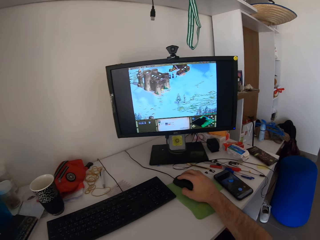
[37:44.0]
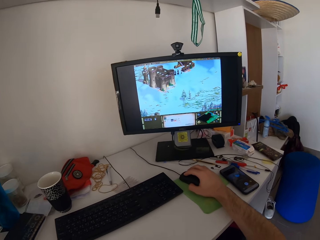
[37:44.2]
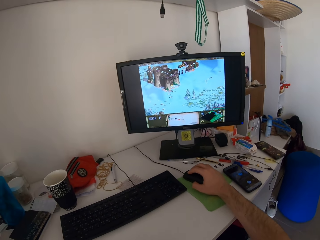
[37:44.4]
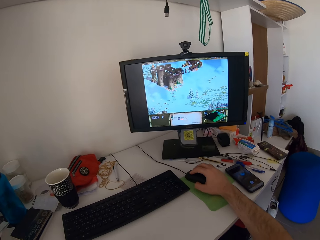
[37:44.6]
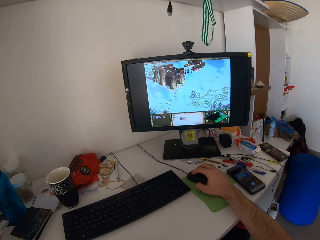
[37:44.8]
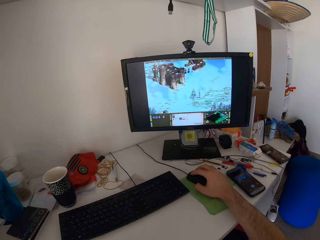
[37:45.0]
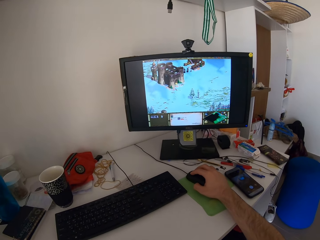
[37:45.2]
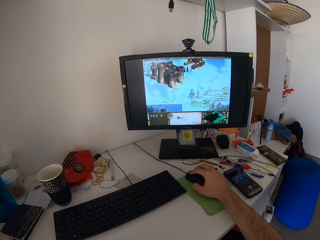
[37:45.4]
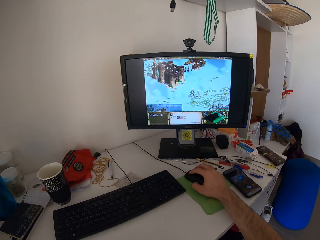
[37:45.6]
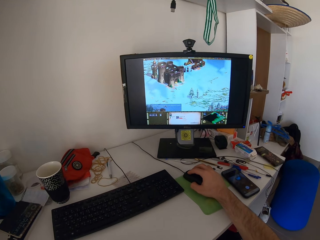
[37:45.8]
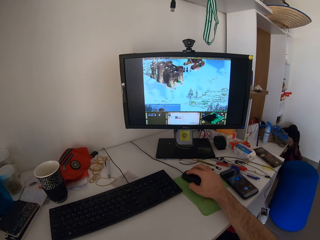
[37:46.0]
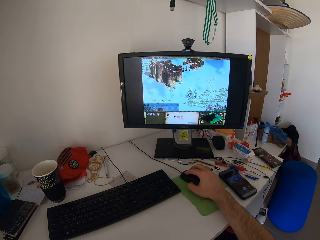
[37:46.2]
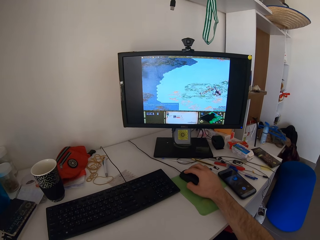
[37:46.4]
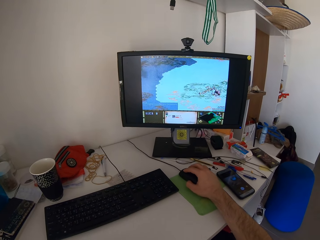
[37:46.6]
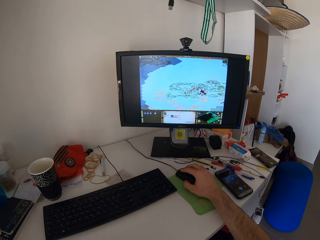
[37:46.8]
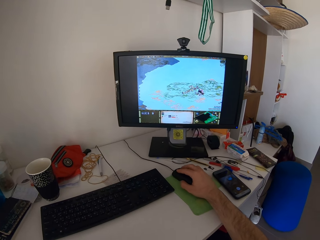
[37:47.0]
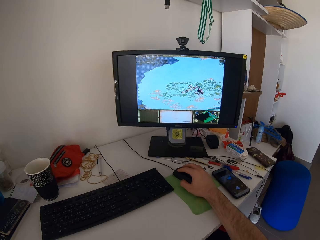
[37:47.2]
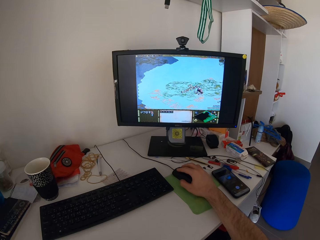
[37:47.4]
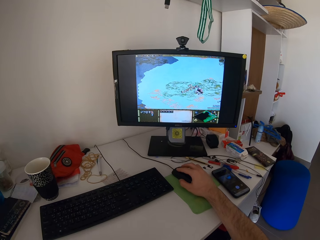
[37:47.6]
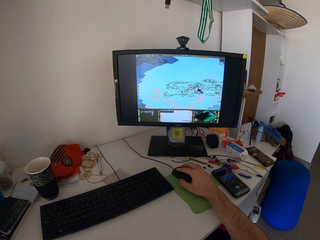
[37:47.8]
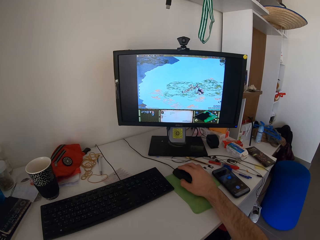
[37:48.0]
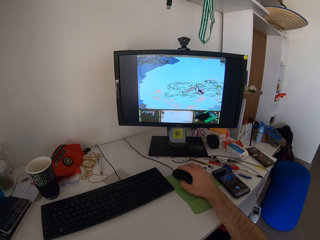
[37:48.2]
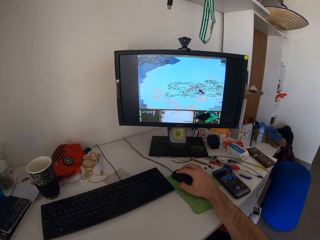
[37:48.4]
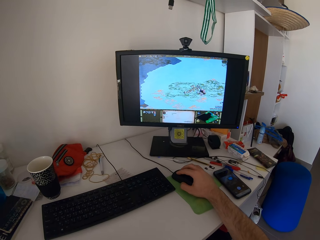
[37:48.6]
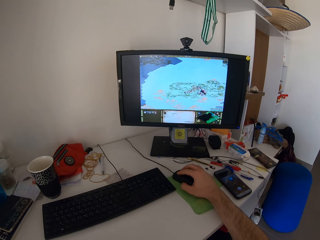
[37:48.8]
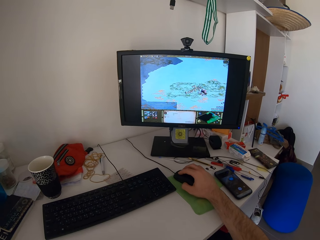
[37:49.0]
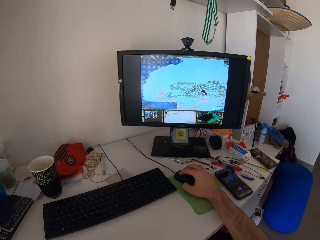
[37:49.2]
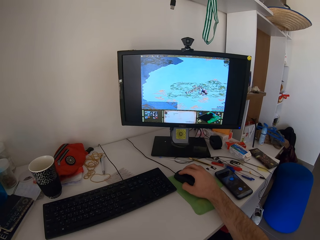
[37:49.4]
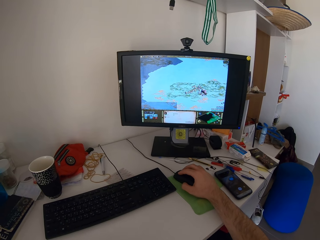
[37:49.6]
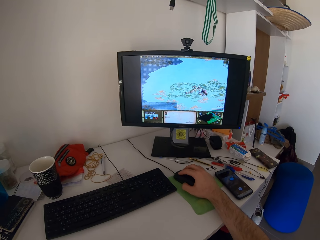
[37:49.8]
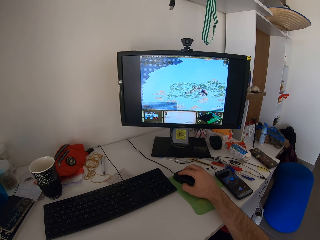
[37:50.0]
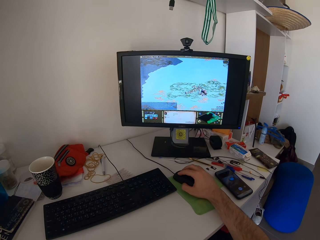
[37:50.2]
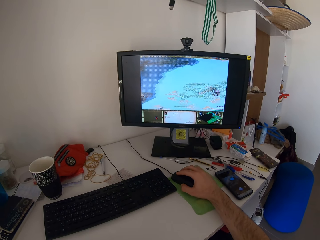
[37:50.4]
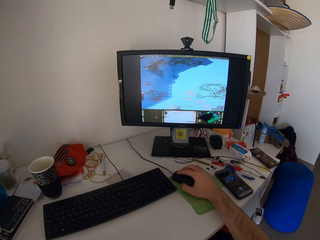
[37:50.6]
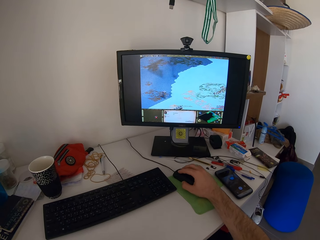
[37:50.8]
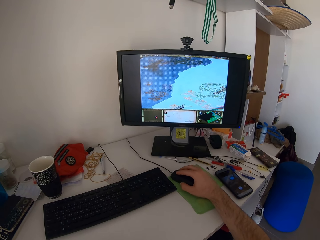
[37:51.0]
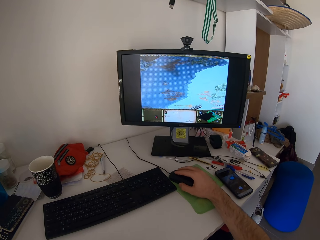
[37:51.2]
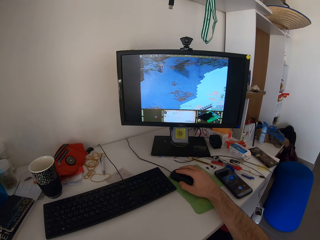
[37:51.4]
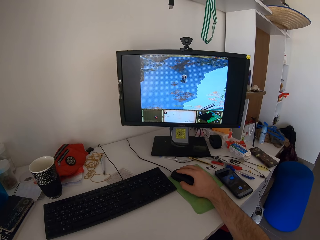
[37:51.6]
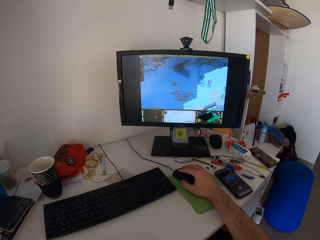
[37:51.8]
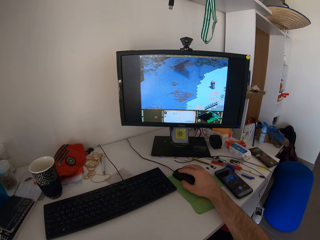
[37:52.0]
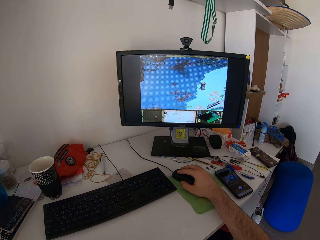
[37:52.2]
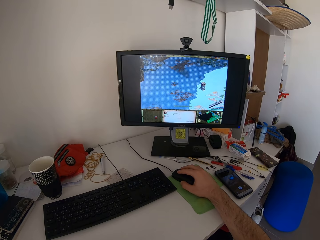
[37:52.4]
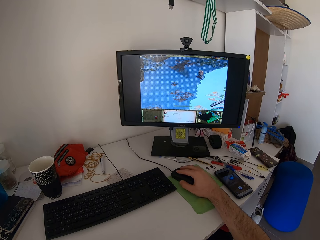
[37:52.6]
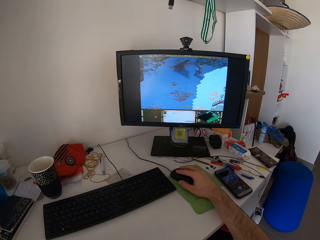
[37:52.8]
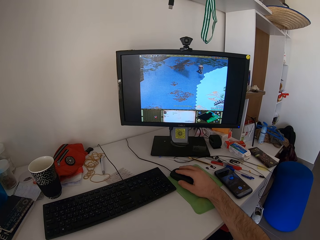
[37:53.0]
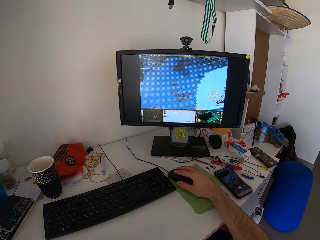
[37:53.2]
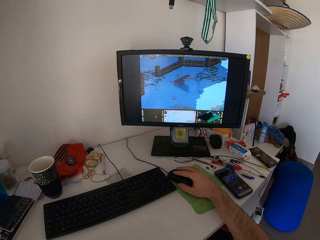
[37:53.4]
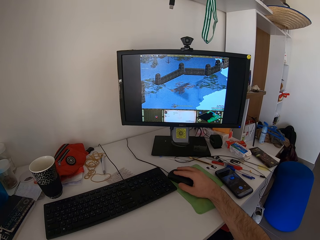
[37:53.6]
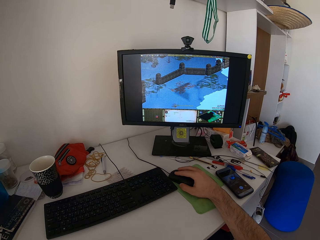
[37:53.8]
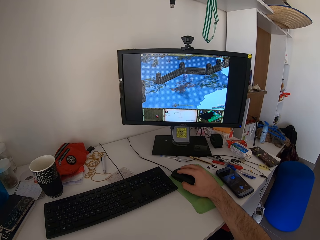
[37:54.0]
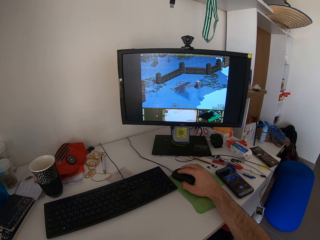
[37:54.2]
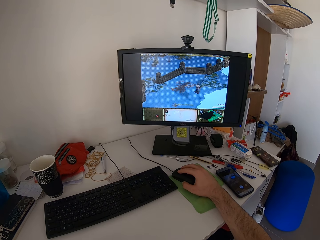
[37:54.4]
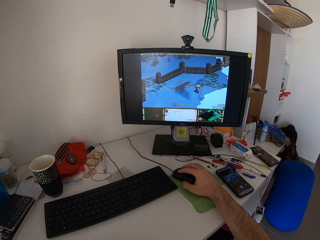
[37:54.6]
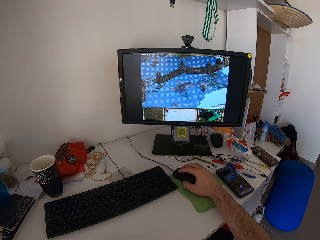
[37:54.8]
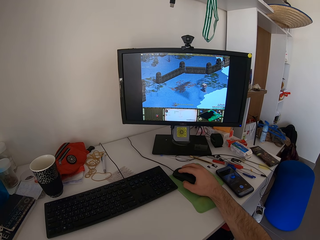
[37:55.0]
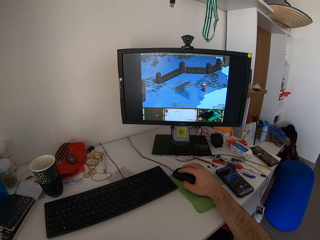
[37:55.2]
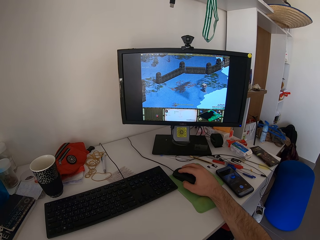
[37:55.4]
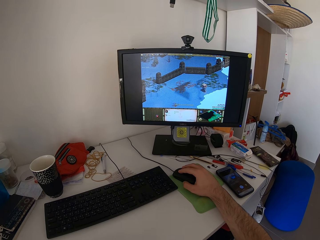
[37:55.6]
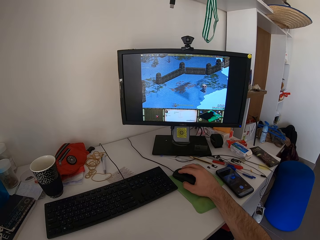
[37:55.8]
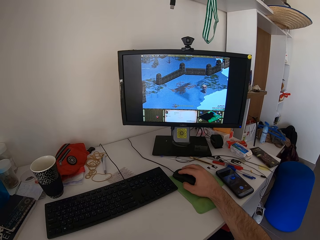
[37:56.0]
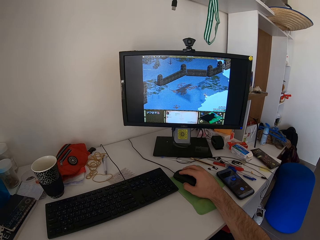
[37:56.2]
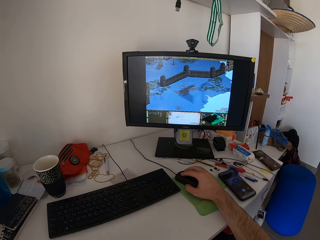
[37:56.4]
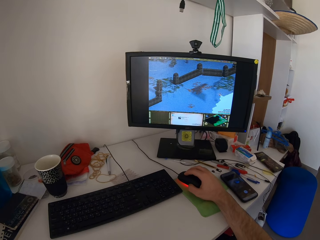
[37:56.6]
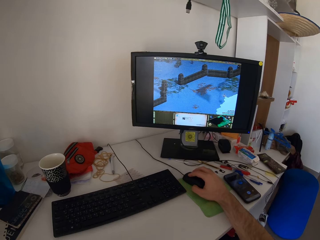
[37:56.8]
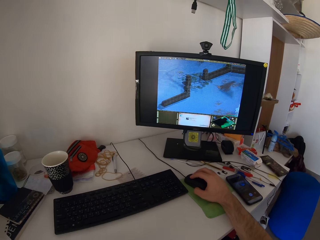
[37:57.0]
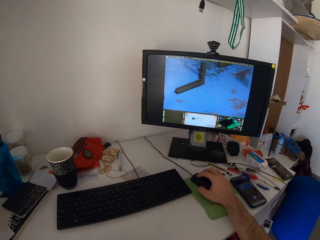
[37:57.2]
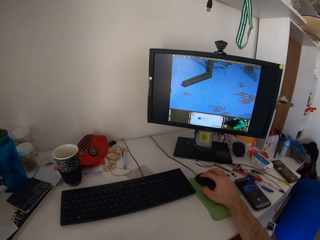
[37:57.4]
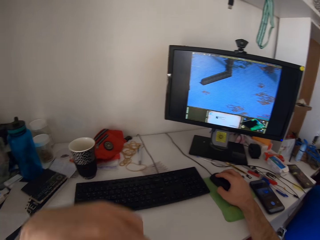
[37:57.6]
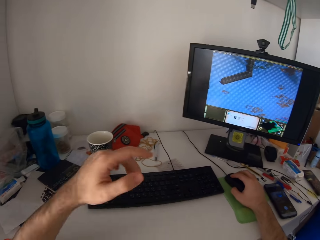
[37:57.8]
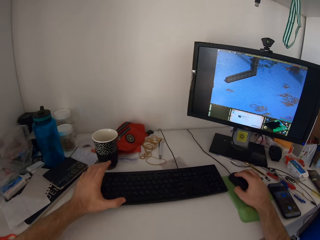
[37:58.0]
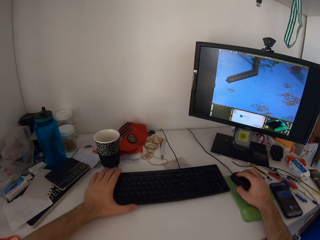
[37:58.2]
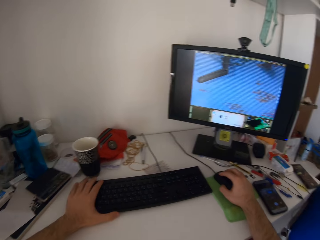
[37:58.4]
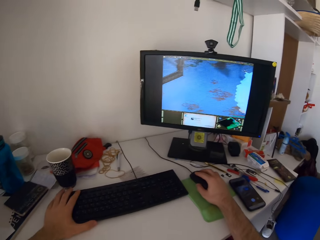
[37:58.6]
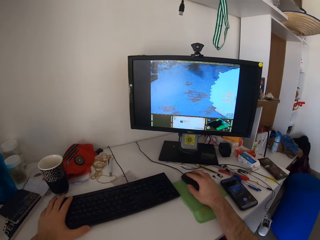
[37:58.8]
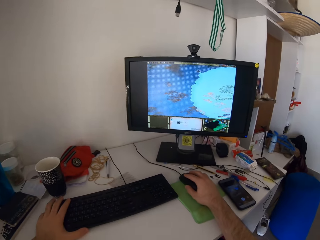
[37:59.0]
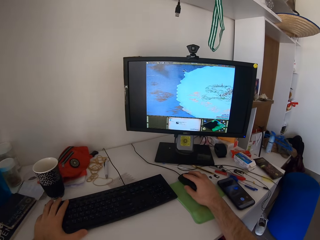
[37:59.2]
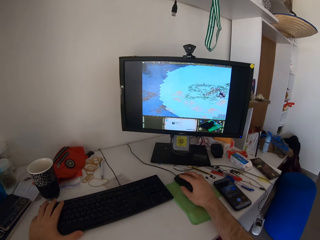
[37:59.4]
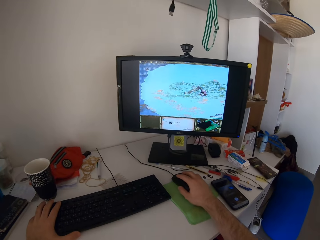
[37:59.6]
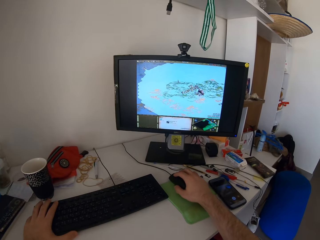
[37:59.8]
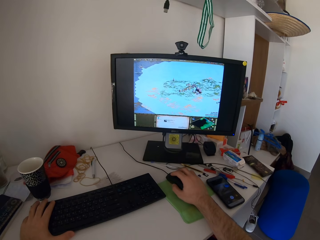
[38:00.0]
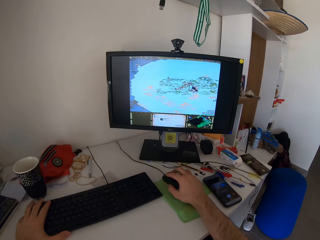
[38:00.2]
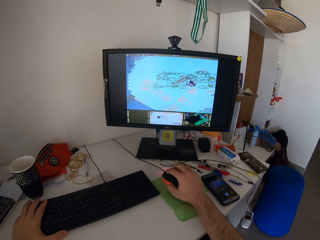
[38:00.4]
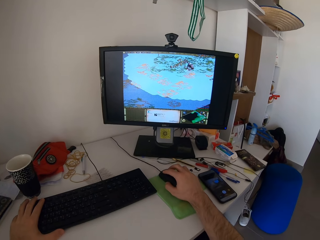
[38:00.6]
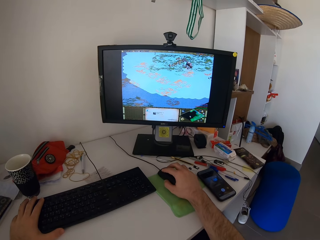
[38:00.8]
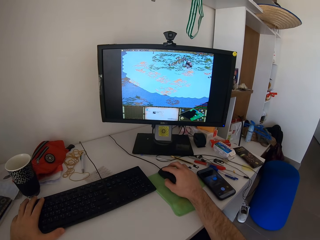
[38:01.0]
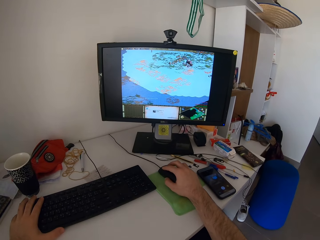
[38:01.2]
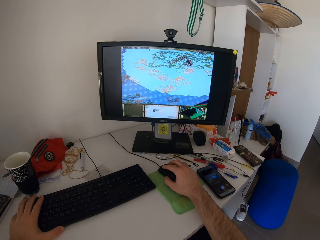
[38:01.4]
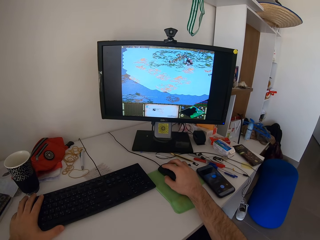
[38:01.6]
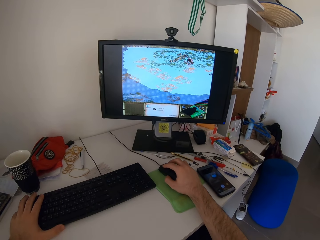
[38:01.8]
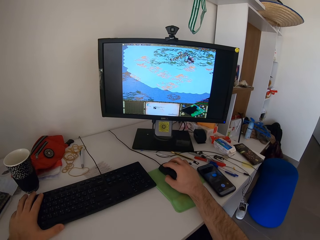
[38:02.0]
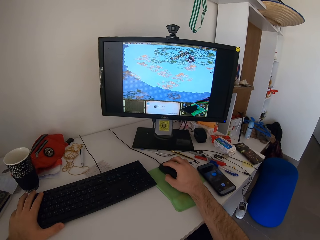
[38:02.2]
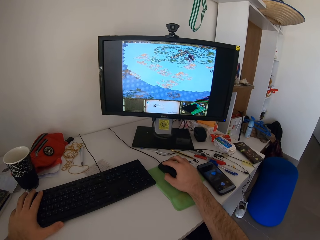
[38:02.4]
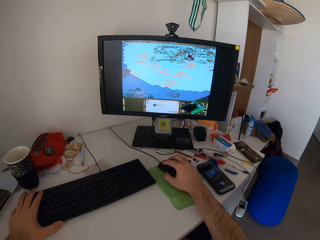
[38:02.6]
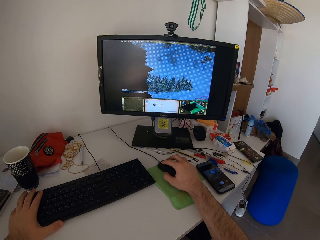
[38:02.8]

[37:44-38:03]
The camera wearer plays a video game on a desktop using a mouse. He holds the keyboard with his left hand. He returns his left hand to the keyboard.
